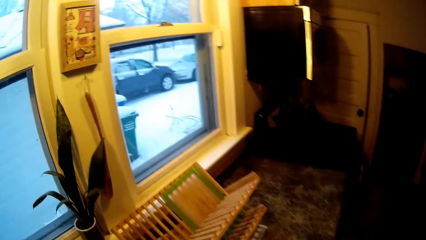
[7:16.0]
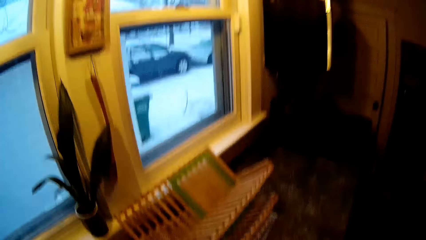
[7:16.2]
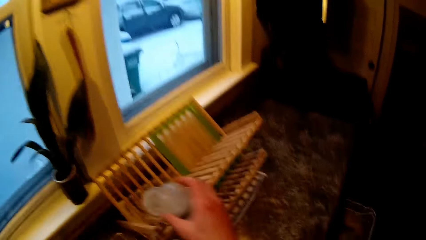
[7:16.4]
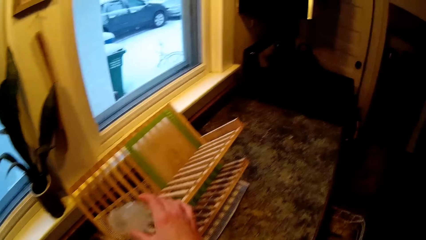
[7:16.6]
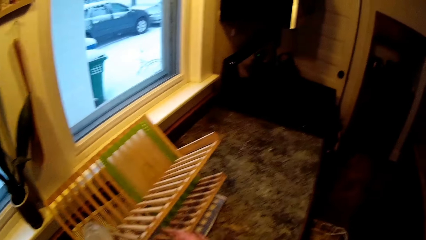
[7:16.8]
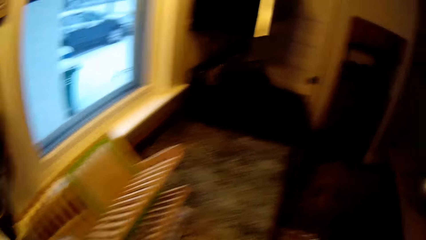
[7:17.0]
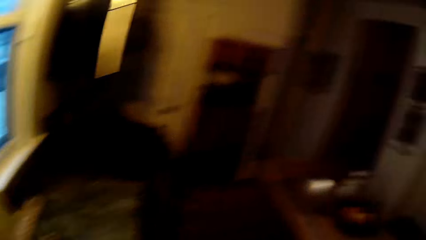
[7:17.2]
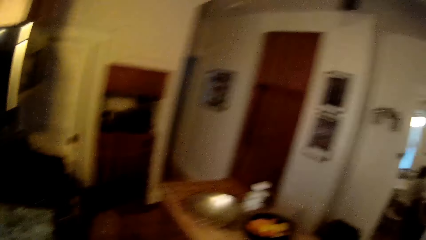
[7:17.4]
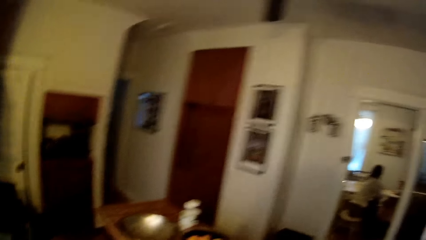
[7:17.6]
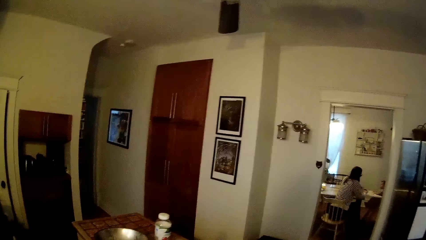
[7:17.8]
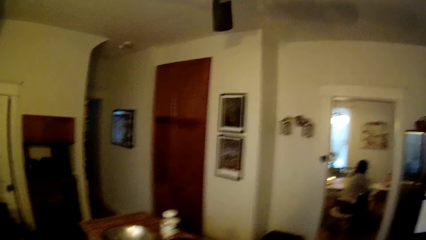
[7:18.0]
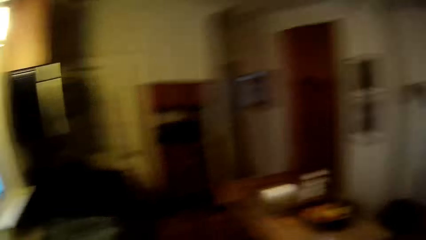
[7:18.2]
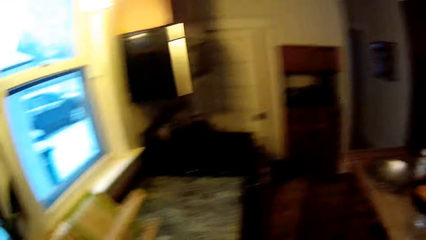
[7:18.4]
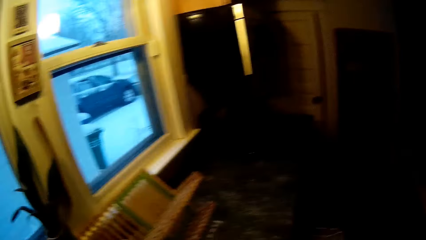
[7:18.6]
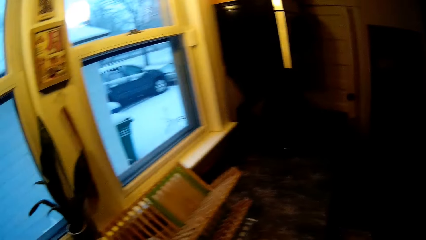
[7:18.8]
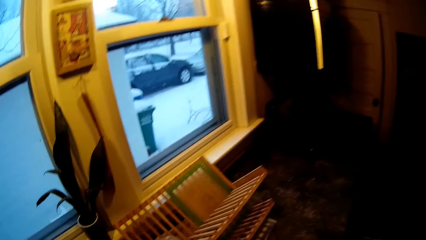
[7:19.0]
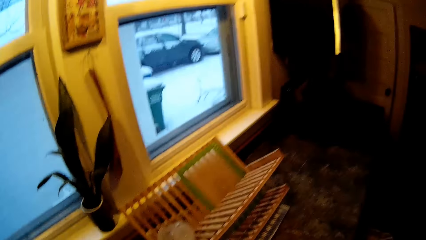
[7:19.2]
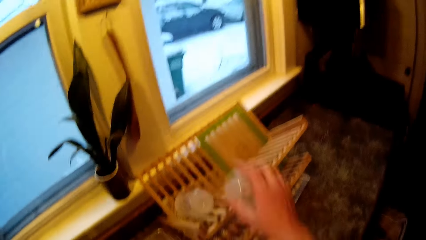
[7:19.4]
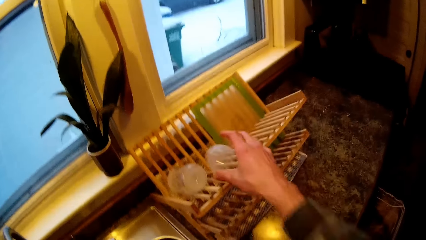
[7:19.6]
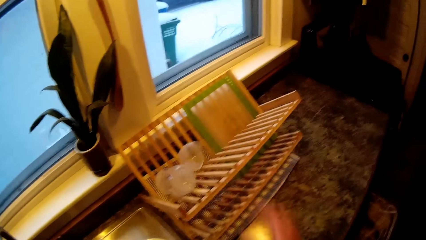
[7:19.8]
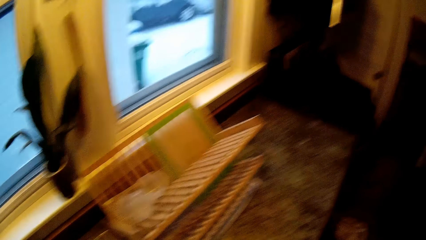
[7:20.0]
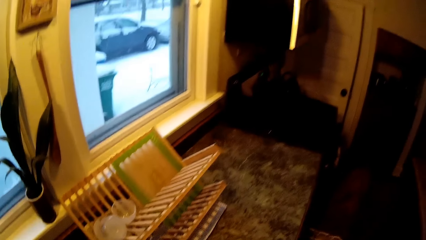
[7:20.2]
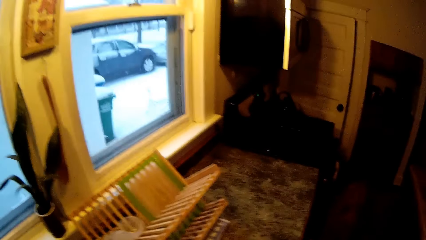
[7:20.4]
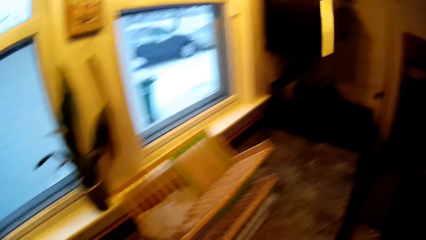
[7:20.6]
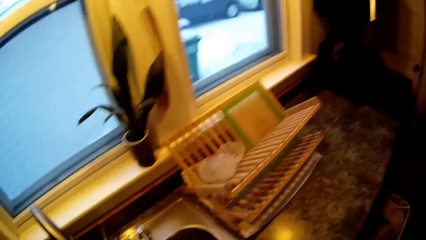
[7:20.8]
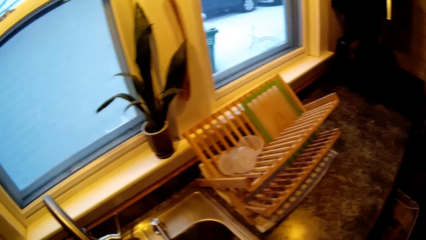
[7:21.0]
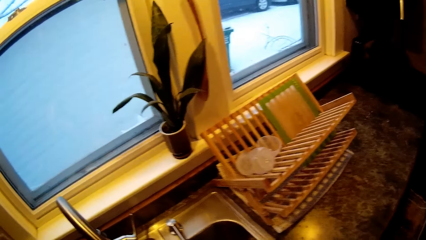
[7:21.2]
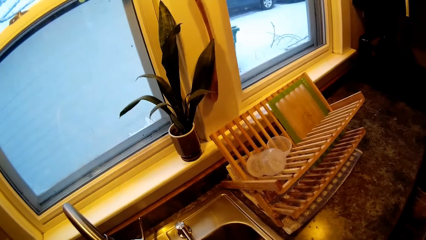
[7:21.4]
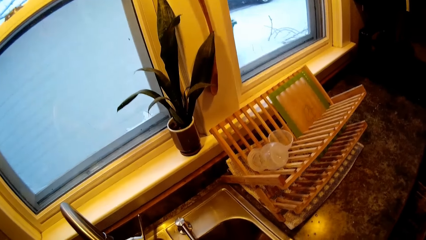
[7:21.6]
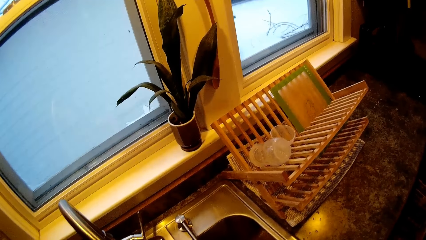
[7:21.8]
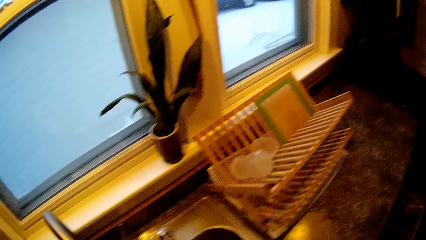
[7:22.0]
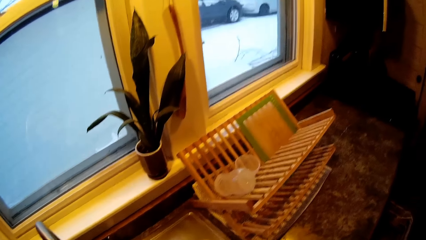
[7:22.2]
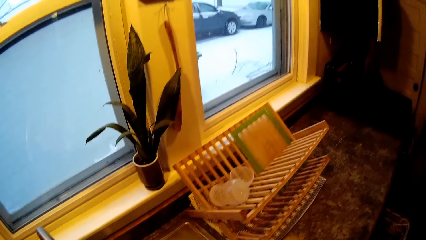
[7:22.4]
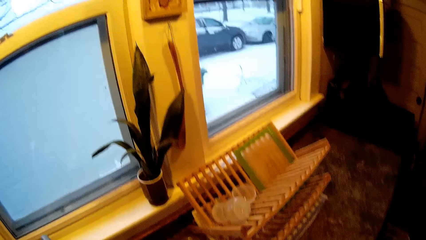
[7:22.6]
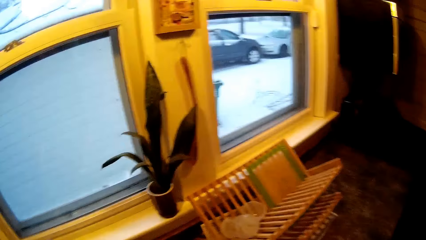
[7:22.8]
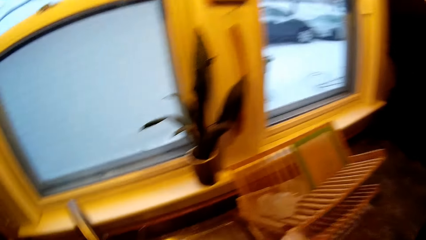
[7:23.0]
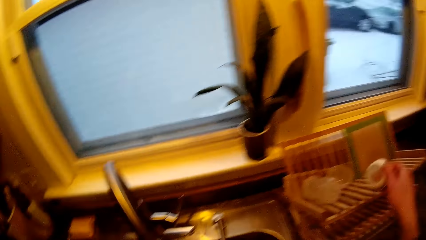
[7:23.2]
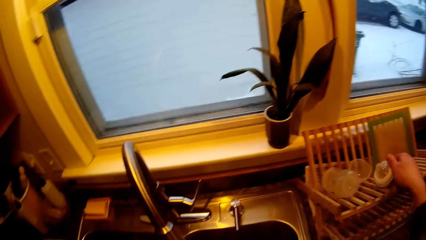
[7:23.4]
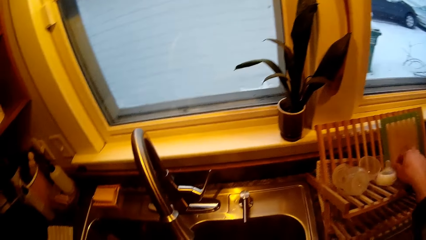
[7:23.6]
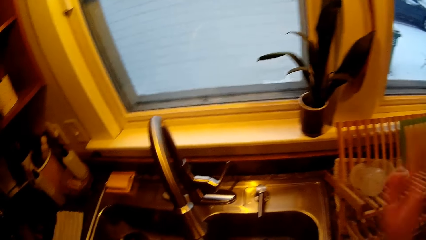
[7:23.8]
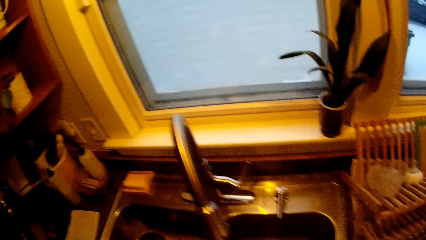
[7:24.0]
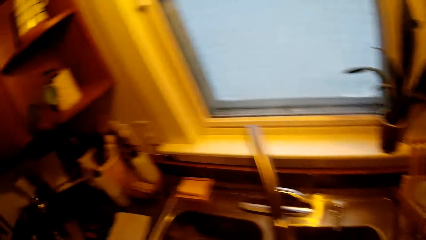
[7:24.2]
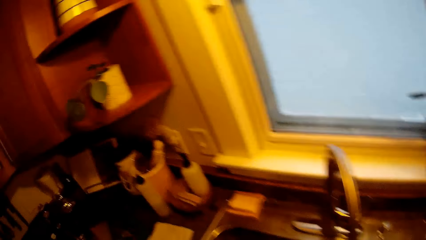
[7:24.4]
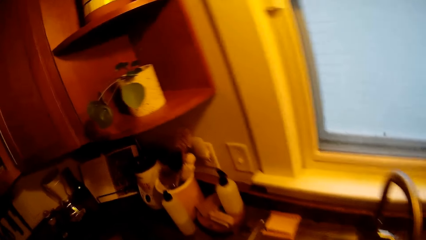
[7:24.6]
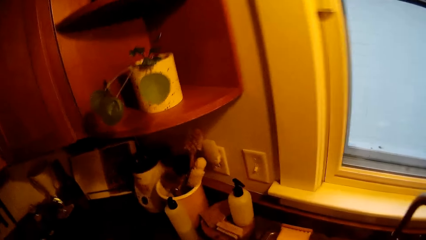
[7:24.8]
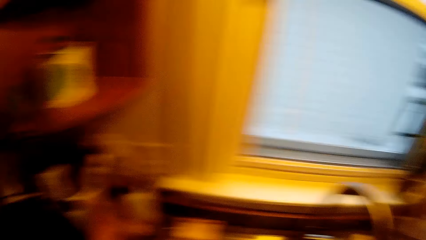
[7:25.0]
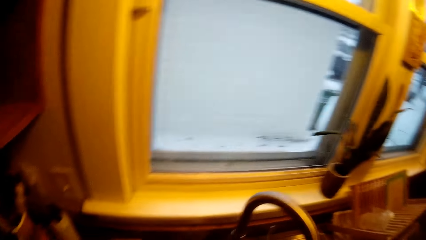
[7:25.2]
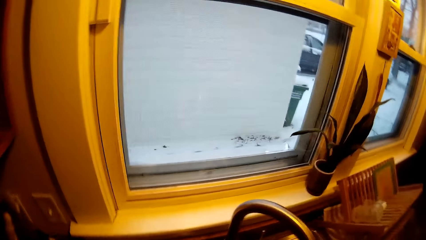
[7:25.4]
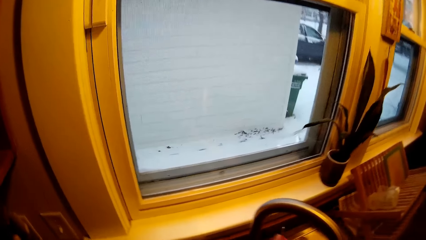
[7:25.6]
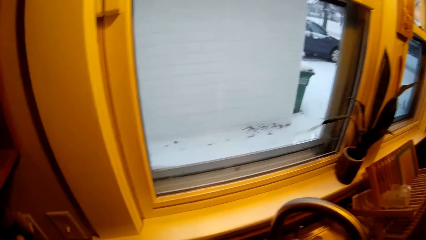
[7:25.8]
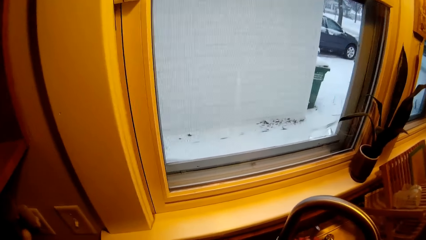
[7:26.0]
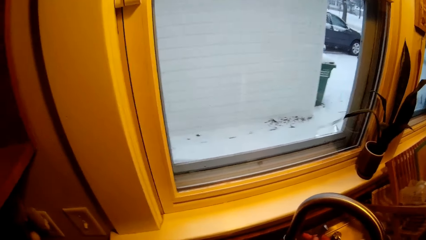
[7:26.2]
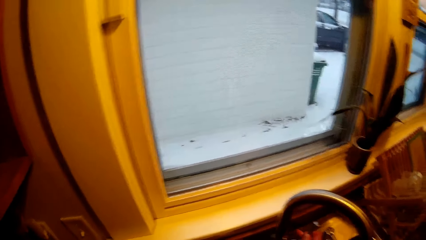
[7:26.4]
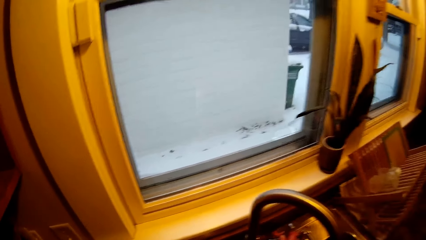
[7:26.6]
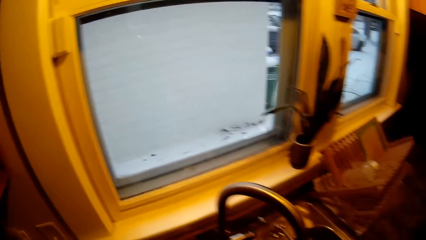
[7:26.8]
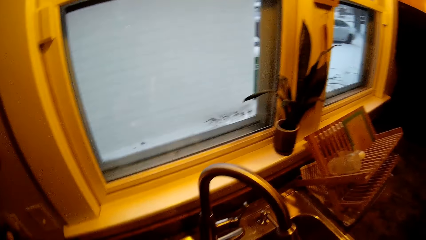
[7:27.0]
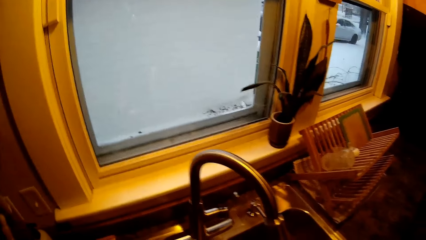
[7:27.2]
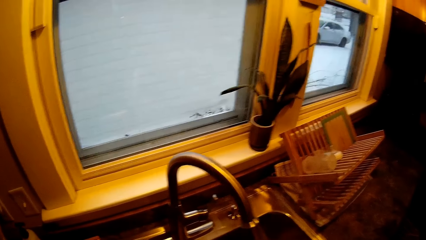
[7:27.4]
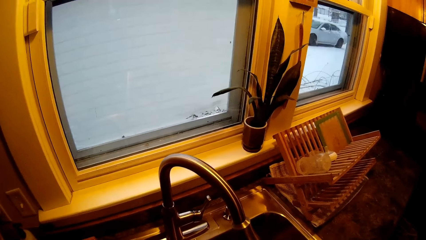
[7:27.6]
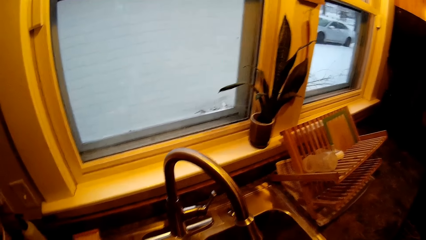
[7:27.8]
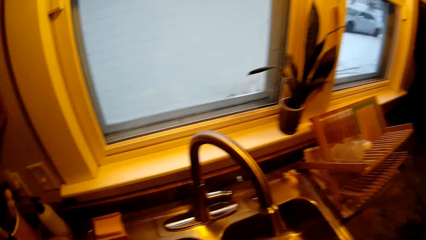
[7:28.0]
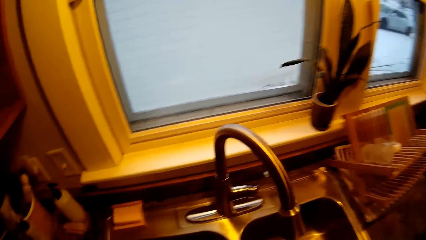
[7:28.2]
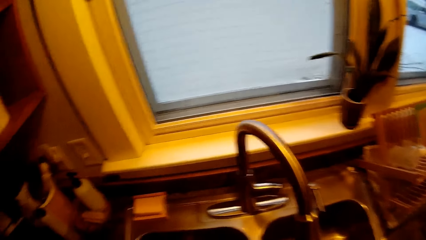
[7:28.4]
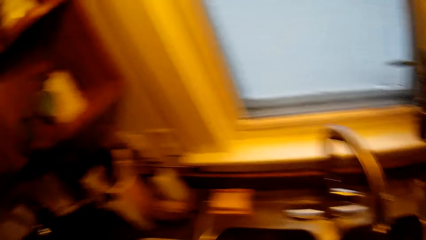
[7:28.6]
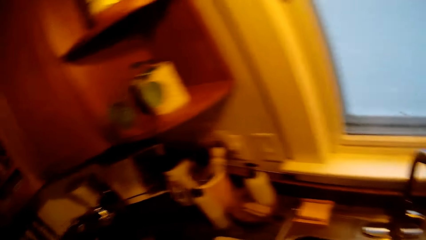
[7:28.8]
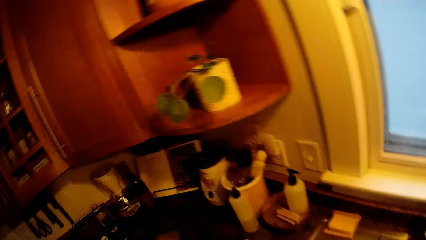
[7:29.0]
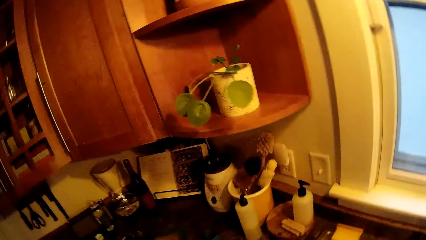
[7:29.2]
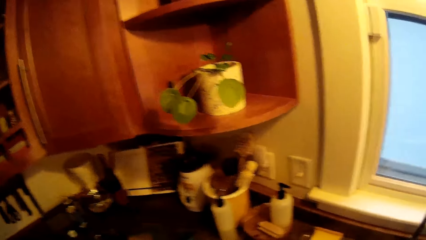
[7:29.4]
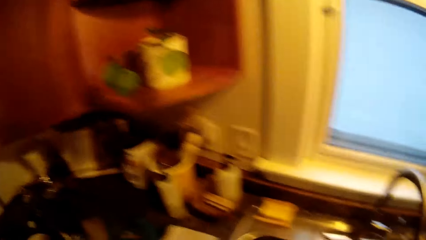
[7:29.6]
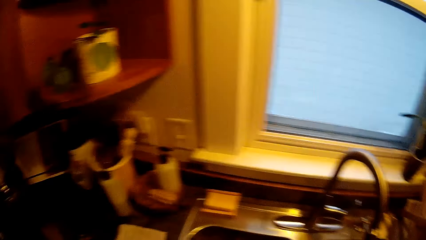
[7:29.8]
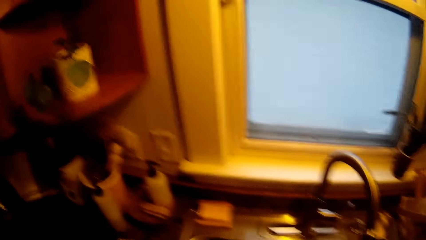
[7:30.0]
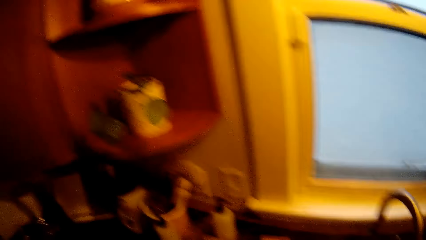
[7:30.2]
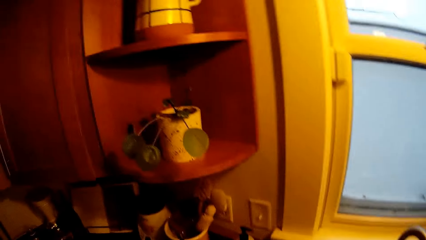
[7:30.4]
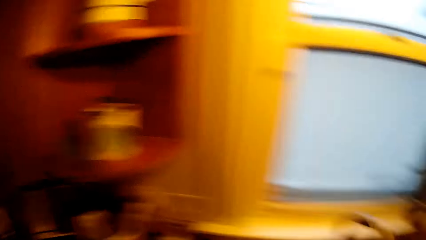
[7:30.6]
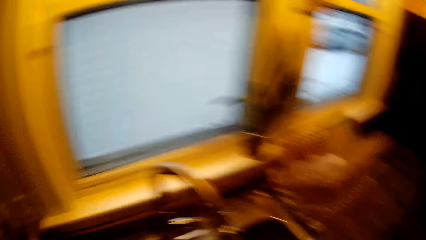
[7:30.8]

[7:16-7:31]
The camera wearer drops a baby feeding bottle on a utensils rack on the kitchen counter with his right hand. He drops the cover of the baby feeding bottle on the rack with his right hand. He drops the pacifier or lid of the baby feeding bottle on the rack with his right hand. He touches the tap of the sink with his left hand.
